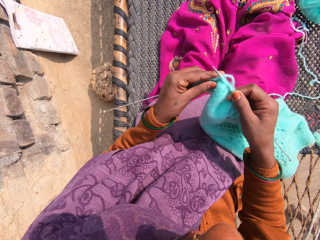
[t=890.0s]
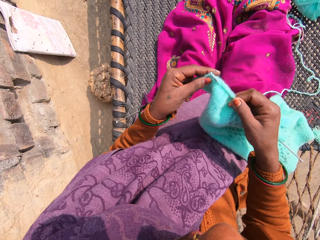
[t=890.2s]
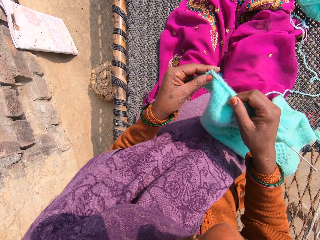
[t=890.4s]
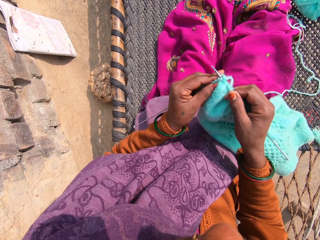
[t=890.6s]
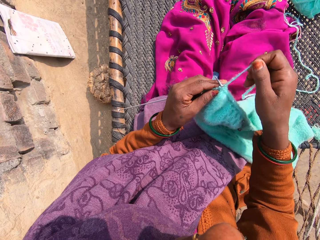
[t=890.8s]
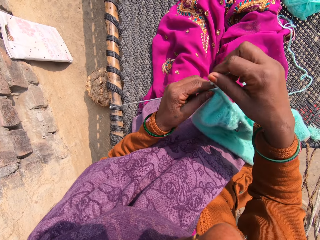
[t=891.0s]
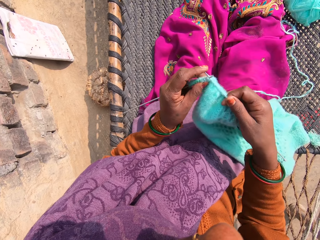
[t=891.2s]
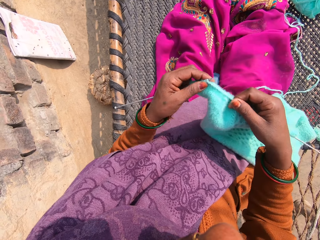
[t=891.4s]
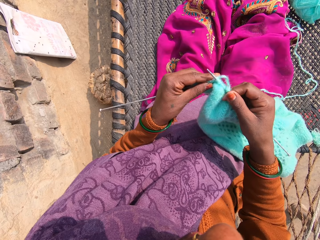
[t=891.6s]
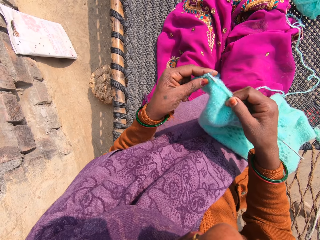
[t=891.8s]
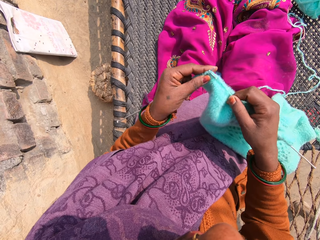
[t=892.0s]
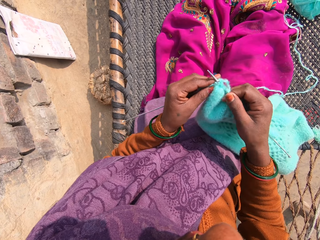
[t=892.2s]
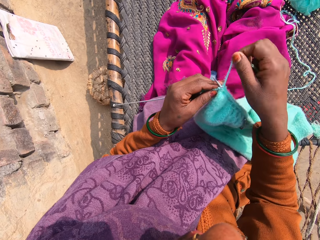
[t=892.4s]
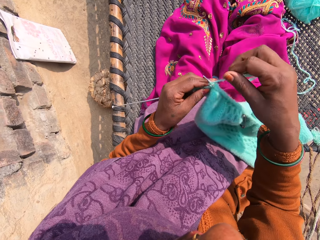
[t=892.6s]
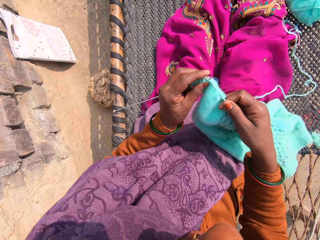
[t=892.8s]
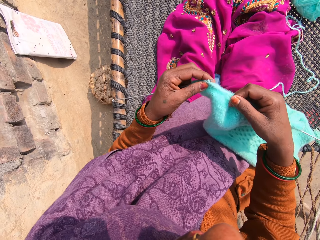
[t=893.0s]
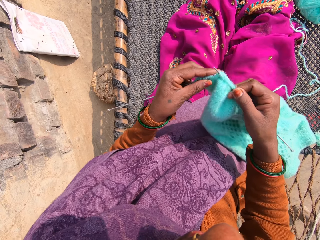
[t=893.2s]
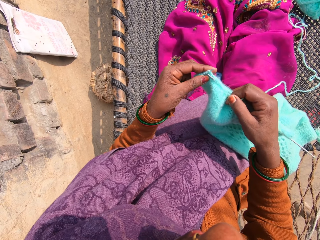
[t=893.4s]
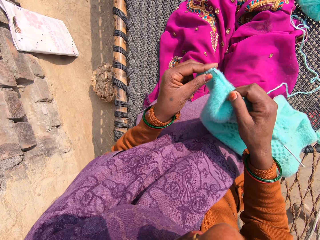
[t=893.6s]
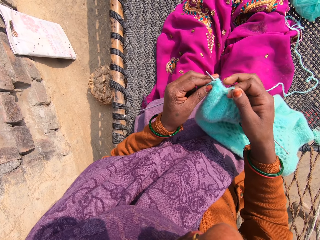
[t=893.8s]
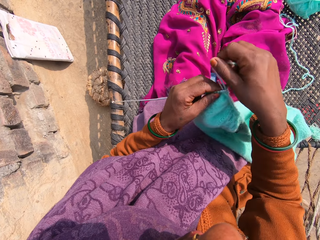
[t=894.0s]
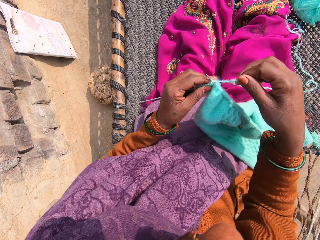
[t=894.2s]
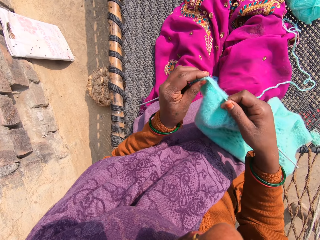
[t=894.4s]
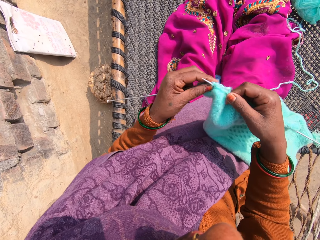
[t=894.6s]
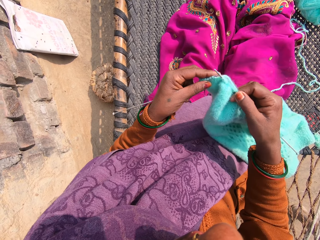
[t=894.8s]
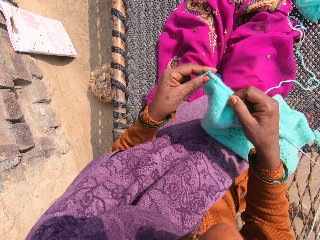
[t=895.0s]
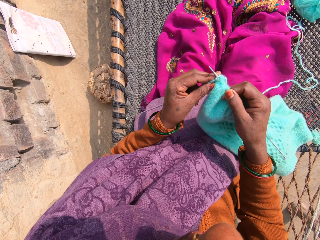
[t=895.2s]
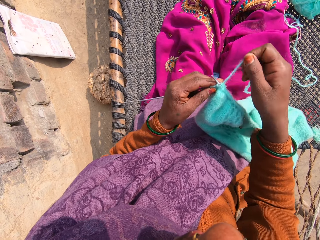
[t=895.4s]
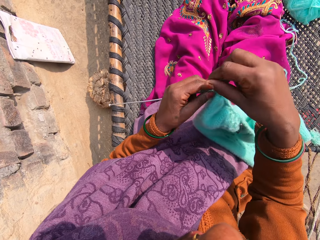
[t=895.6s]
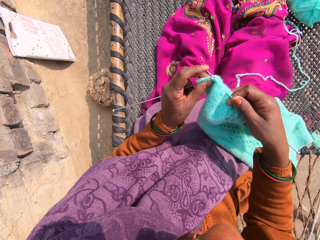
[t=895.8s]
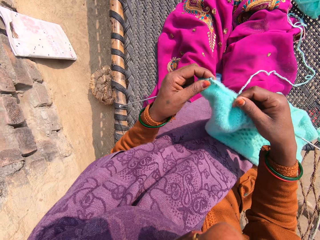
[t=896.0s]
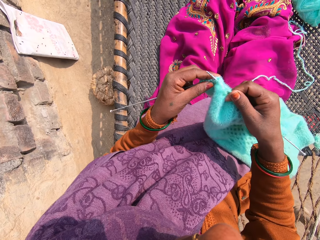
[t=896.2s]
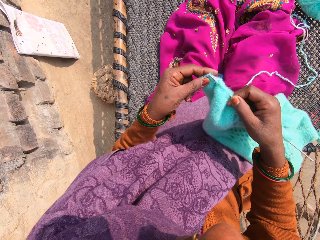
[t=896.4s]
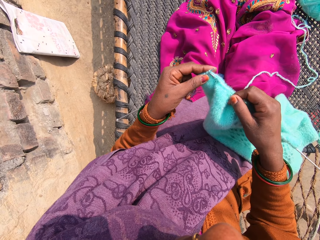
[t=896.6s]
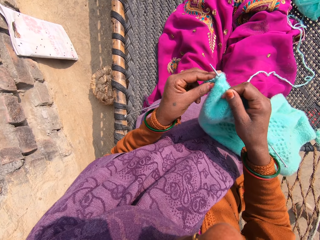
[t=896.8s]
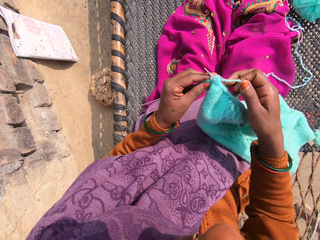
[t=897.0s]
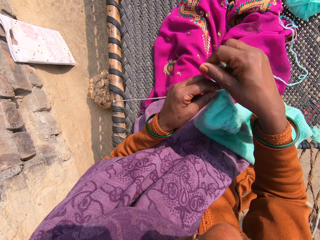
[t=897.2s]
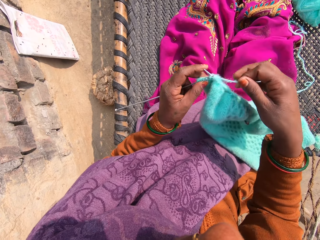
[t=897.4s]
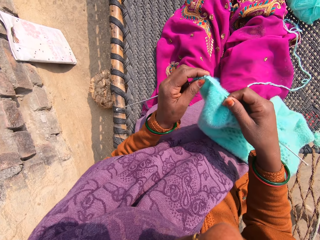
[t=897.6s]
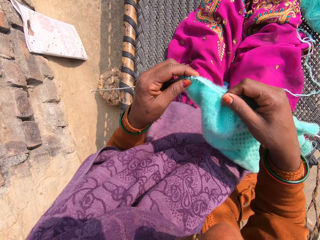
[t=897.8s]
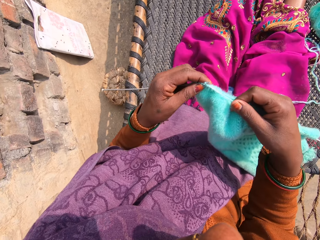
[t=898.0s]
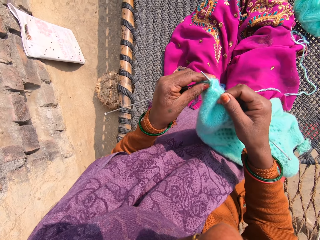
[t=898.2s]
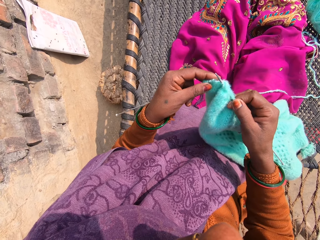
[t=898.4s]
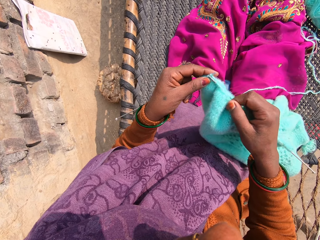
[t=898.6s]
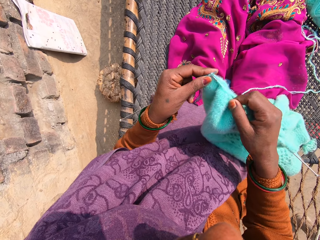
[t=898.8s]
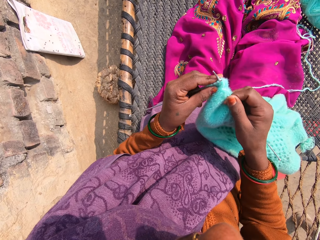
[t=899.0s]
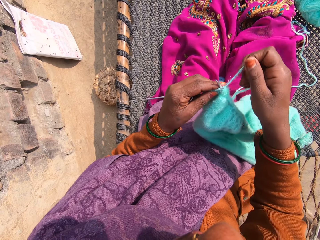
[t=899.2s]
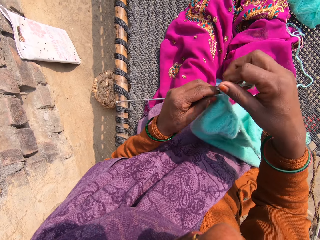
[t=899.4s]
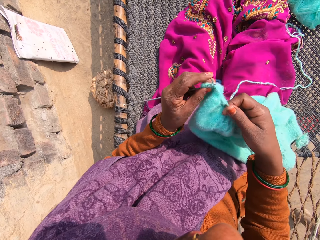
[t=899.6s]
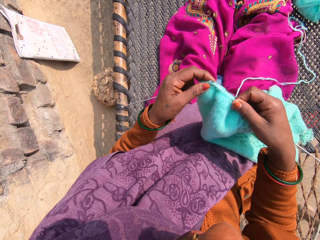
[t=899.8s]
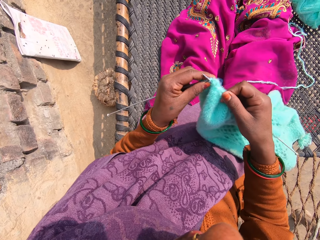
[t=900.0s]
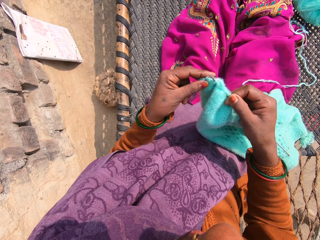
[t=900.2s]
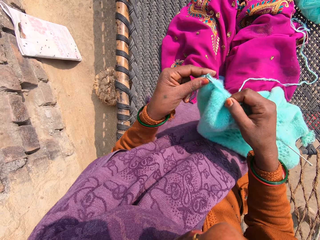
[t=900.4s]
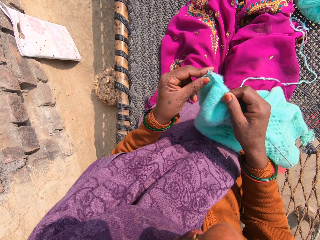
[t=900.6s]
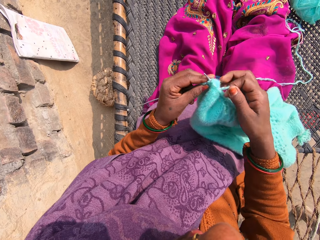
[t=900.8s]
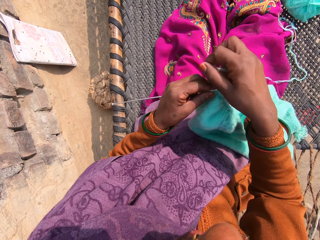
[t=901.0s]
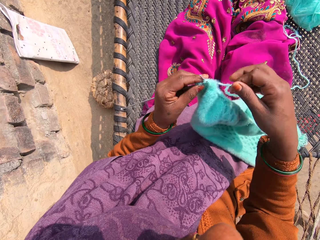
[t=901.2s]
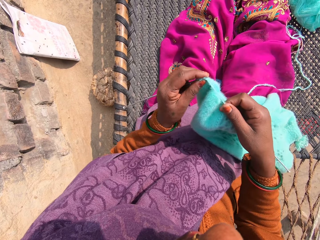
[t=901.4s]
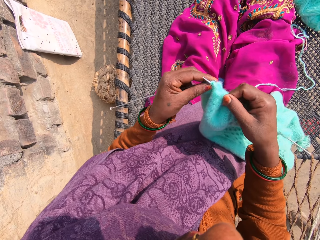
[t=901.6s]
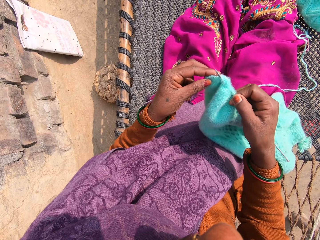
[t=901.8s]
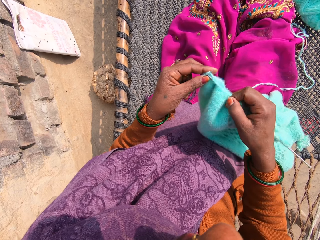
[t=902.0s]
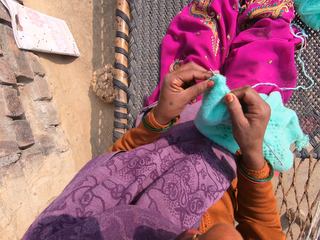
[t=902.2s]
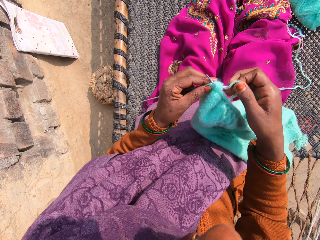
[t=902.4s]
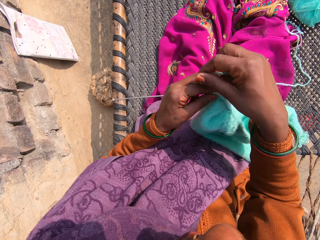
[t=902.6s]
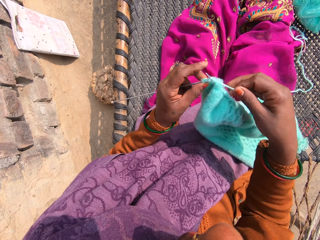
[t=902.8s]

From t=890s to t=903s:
The camera wearer knits a garment. They loop a knitting yarn over the knitting needle and knit the garment. They loop the knitting yarn over the knitting needle and knit the garment. They loop the knitting yarn over the knitting needle and knit the garment. They loop the knitting yarn over the knitting needle and knit the garment. They loop the knitting yarn over the knitting needle and knit the garment. They loop the knitting yarn over the knitting needle and knit the garment. They loop the knitting yarn over the knitting needle. They talk to someone. They knit the garment.

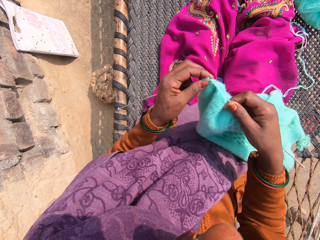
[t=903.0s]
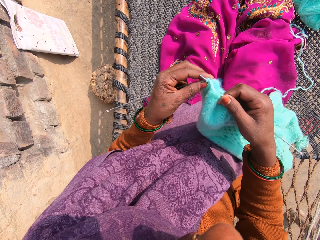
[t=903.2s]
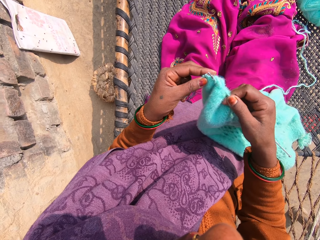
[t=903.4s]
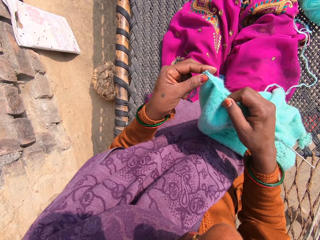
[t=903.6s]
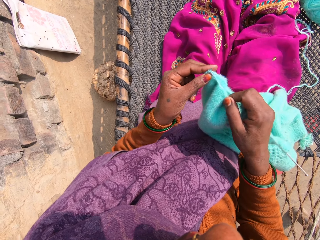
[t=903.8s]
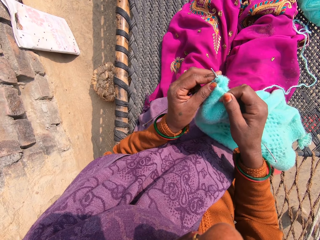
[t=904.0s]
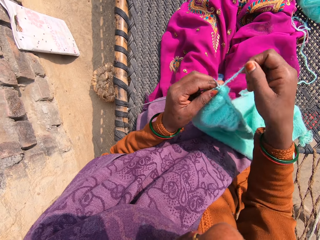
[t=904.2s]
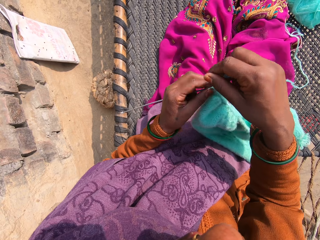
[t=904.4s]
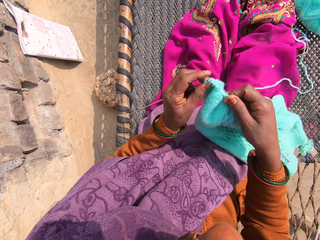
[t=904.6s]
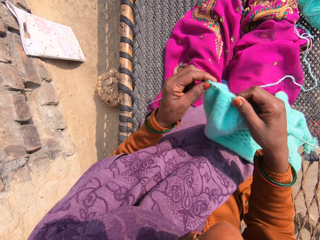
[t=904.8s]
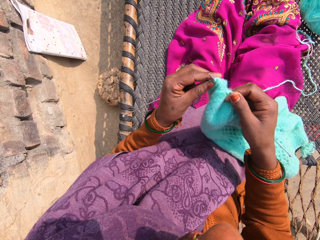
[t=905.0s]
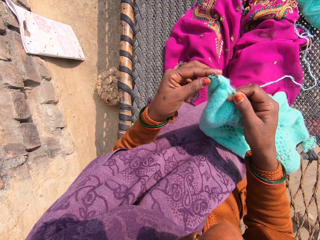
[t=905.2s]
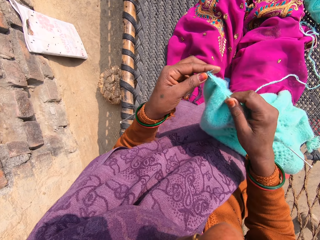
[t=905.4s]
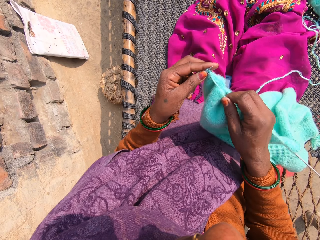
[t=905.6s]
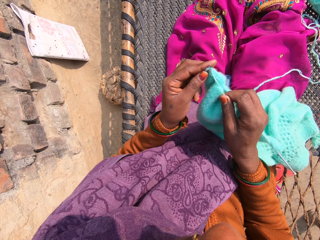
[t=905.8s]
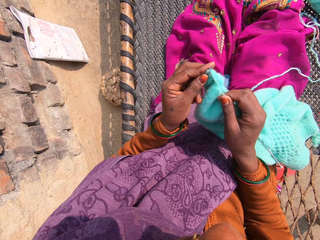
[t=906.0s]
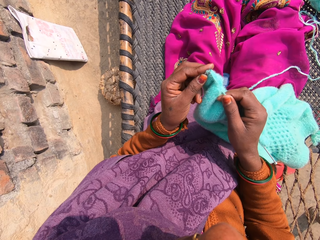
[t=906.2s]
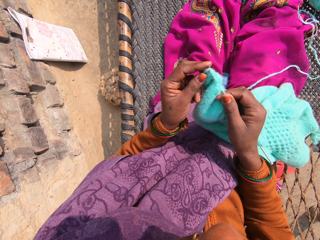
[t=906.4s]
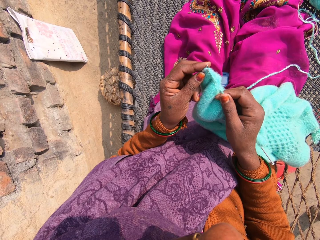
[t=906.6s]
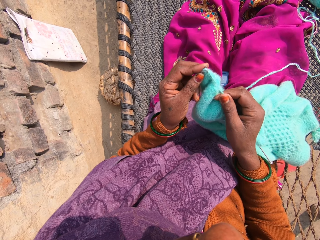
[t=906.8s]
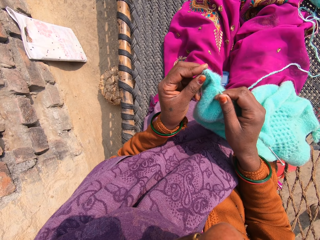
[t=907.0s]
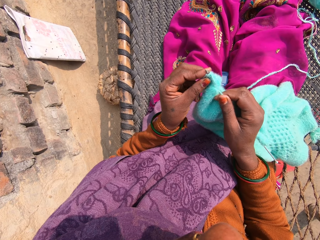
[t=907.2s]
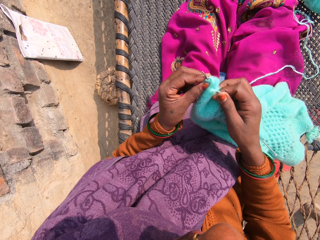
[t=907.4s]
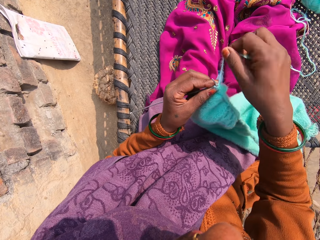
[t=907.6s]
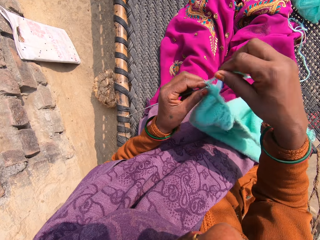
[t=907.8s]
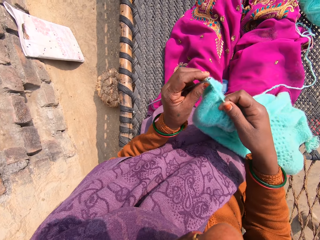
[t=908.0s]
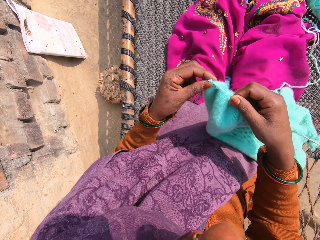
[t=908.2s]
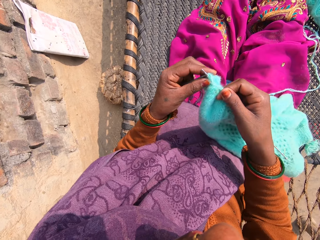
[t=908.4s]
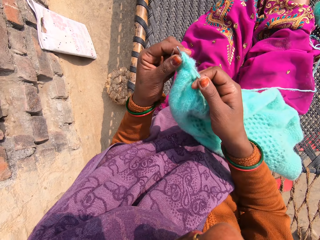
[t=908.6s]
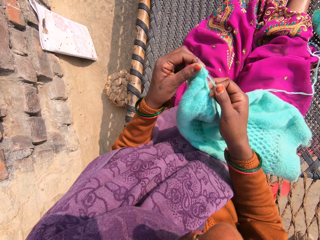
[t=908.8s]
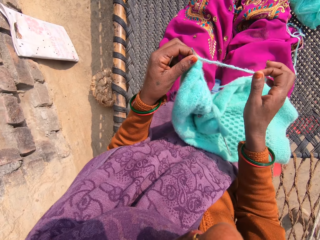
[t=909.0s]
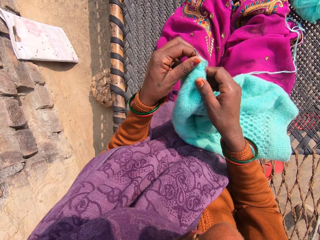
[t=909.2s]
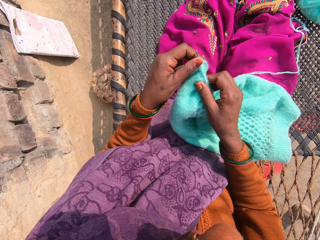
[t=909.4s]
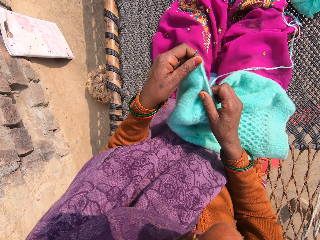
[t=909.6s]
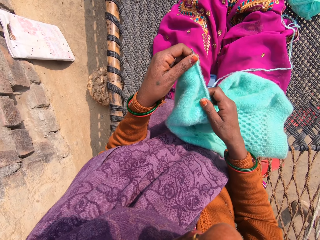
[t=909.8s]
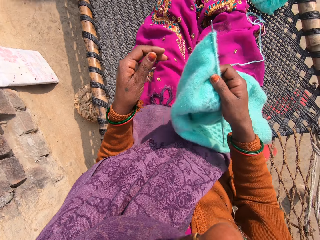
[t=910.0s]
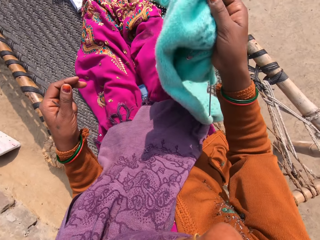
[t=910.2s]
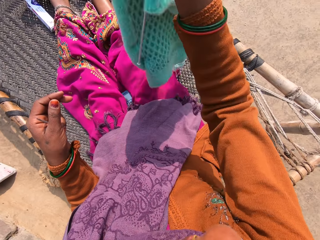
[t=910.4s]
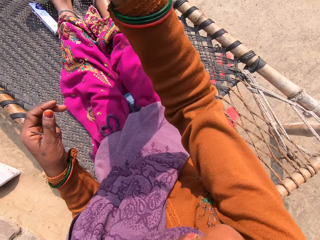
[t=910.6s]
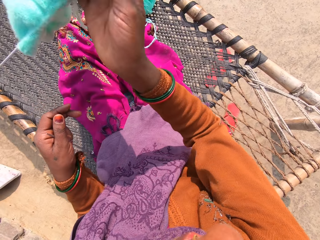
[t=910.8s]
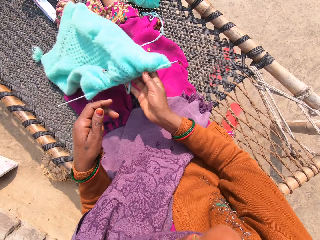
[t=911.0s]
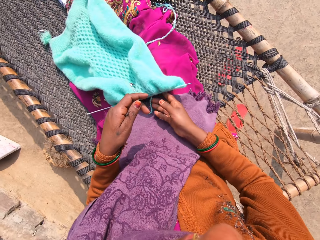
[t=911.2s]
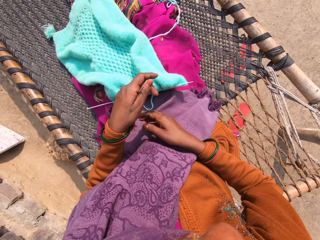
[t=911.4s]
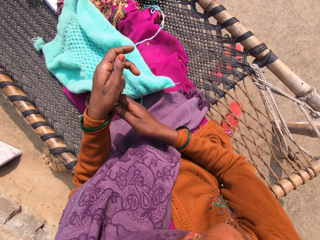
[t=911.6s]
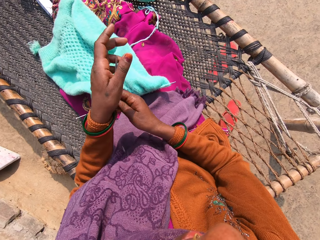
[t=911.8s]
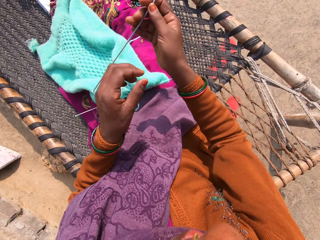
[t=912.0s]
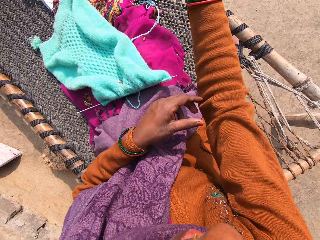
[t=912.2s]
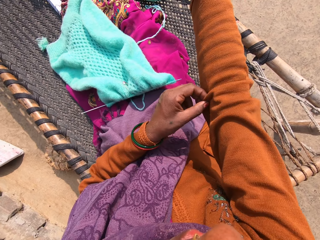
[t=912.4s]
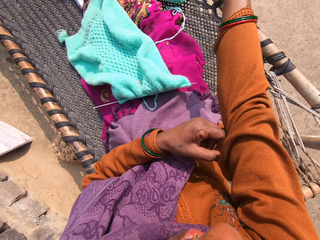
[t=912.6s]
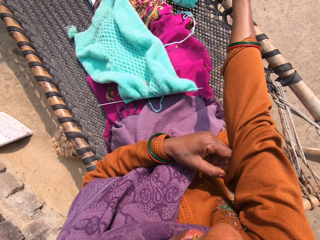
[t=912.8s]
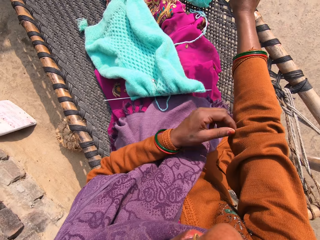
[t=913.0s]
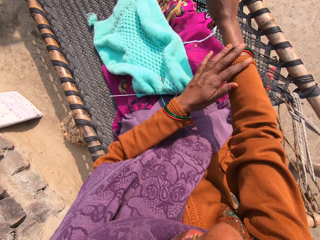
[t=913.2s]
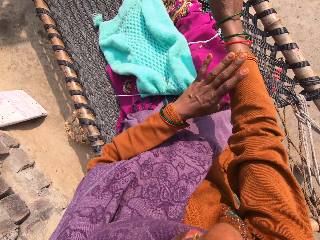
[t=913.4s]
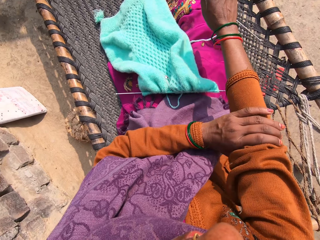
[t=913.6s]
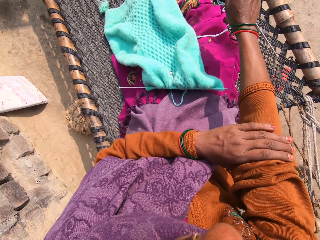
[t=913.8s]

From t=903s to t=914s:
The camera wearer loops a knitting yarn over the knitting needle and knits a garment. She loops the knitting yarn over the knitting needle and knits the garment. She loops the knitting yarn over the knitting needle and knits the garment. She adjusts the piece of garment with her right hand. She pulls the garment over the knitting needle. She turns the piece of garment. She lifts the garment. She talks to someone. She drops the piece of garment on her legs. She transfers the knitting pin from her left hand to her right hand. She holds the knitting needle with her right hand. She adjusts her right sleeve and bangles.
